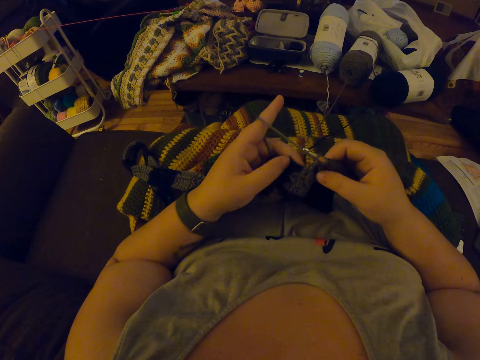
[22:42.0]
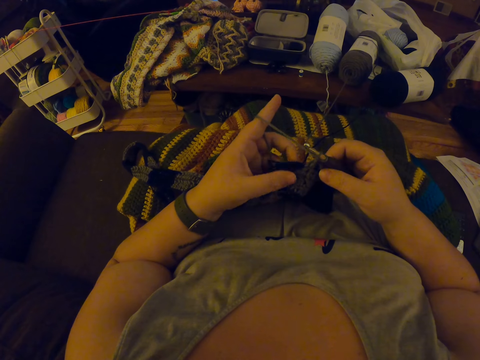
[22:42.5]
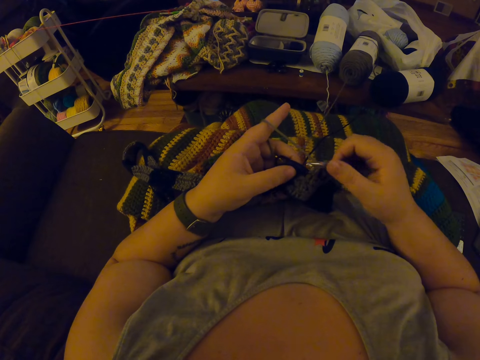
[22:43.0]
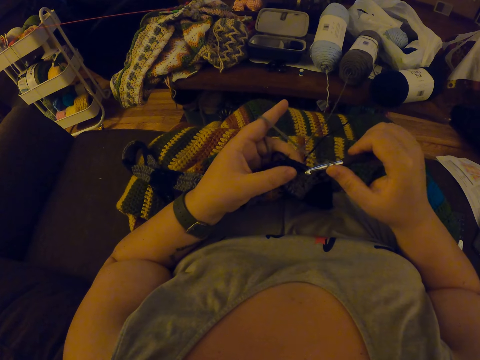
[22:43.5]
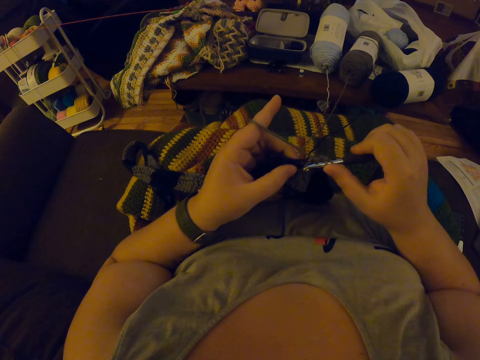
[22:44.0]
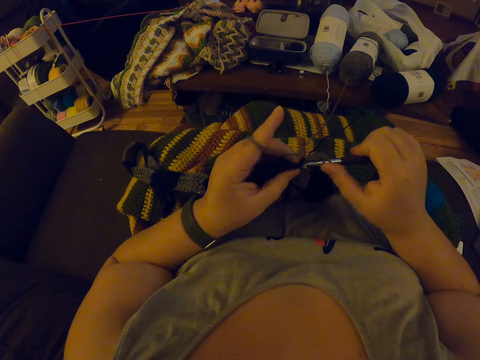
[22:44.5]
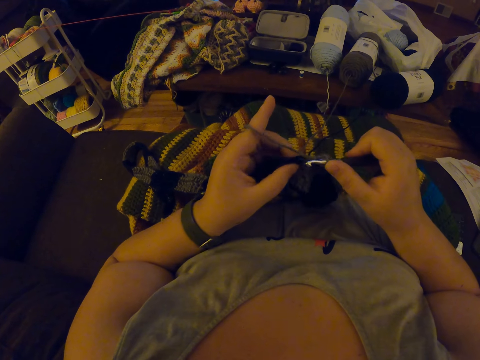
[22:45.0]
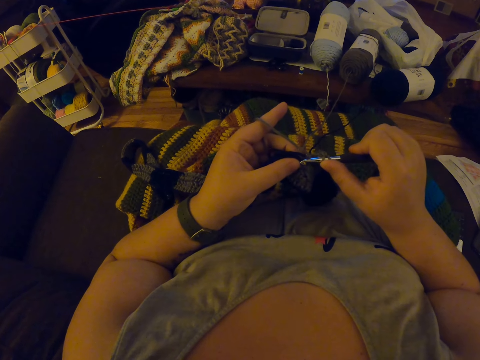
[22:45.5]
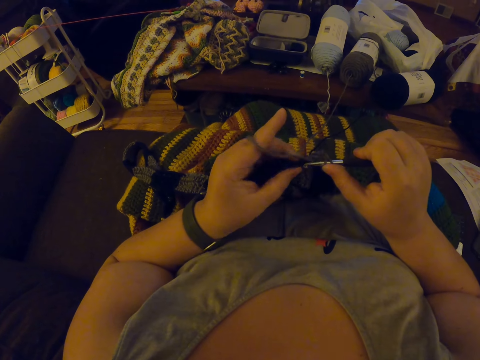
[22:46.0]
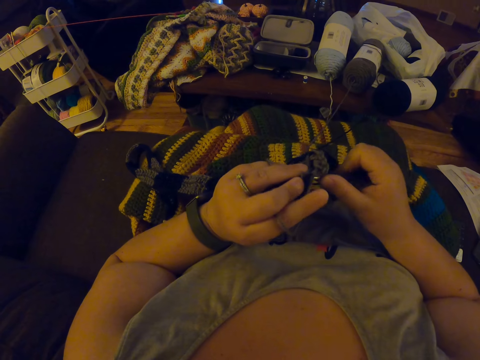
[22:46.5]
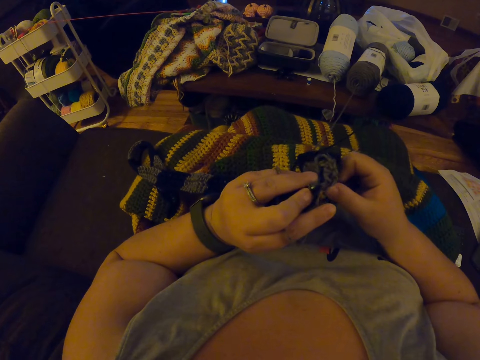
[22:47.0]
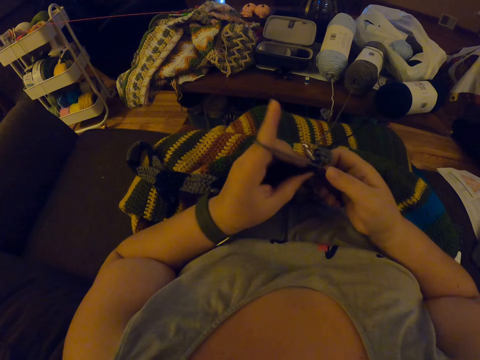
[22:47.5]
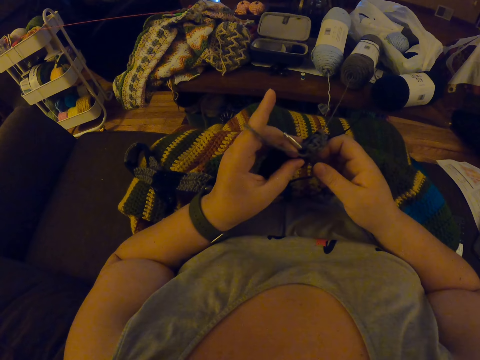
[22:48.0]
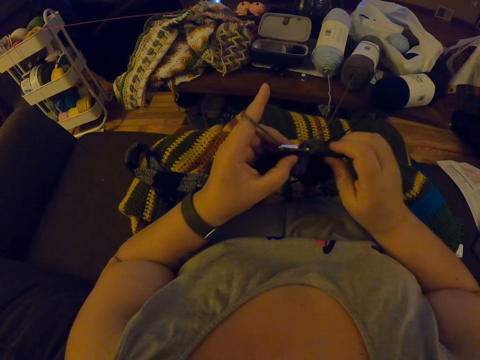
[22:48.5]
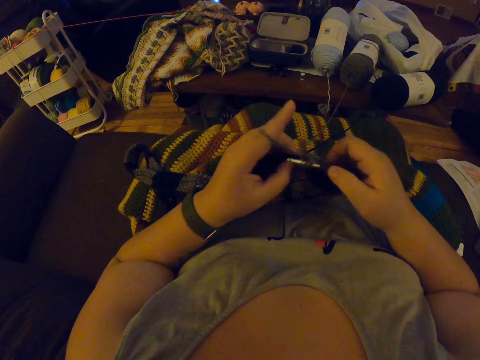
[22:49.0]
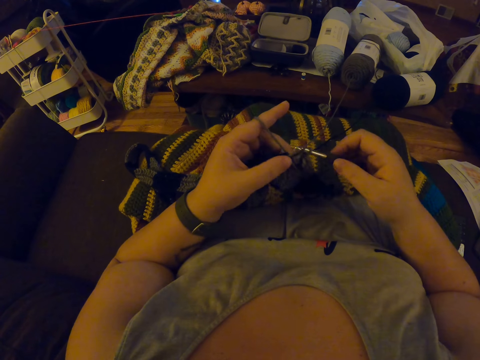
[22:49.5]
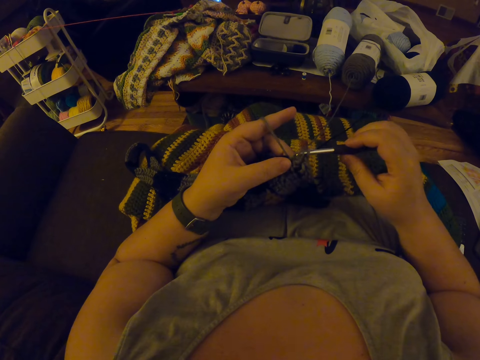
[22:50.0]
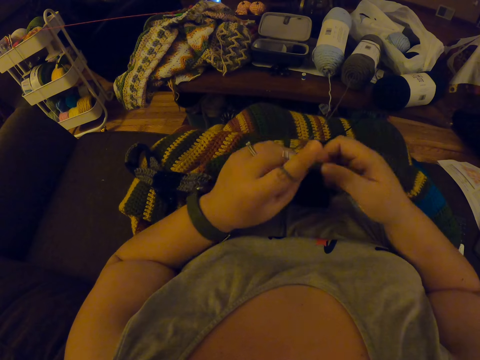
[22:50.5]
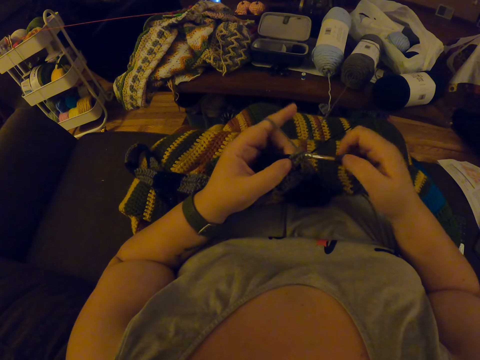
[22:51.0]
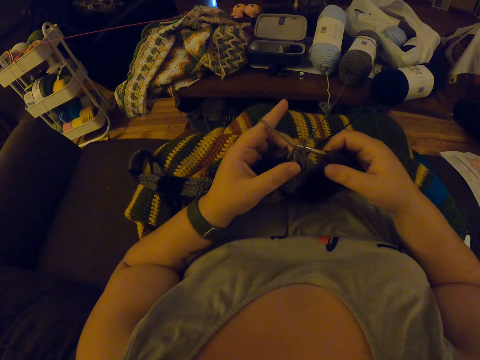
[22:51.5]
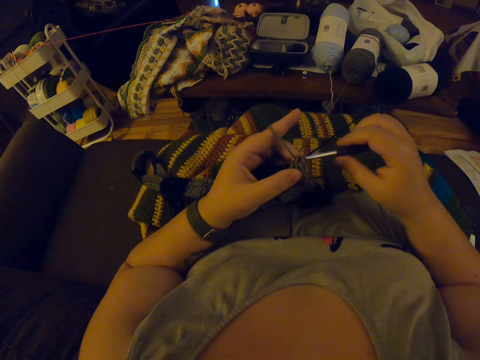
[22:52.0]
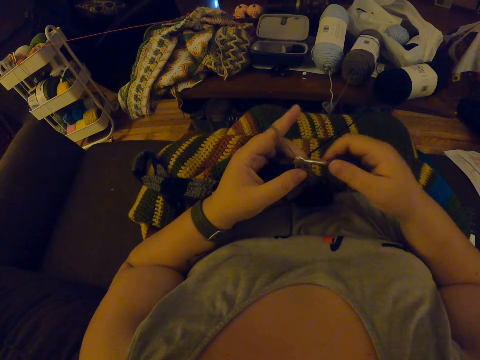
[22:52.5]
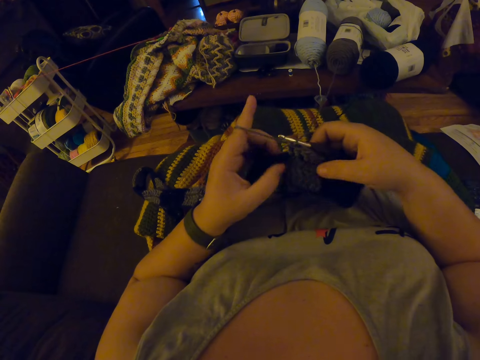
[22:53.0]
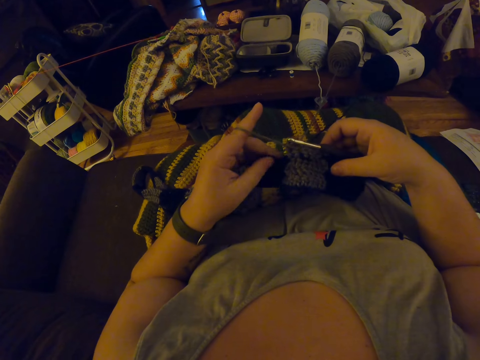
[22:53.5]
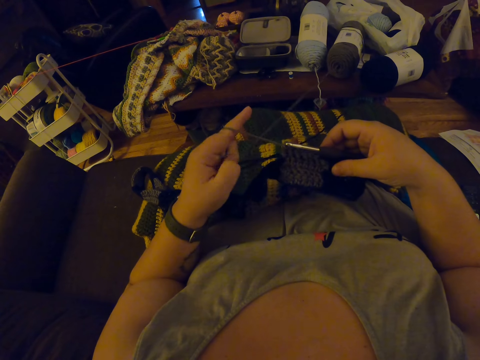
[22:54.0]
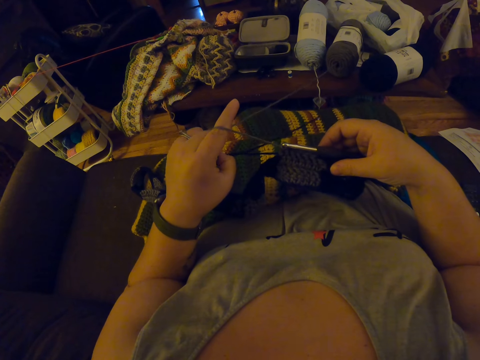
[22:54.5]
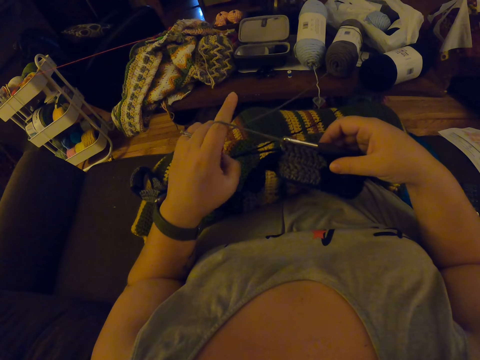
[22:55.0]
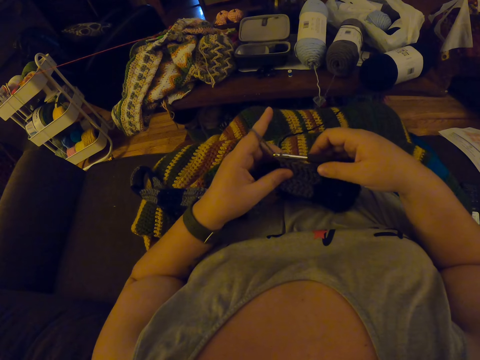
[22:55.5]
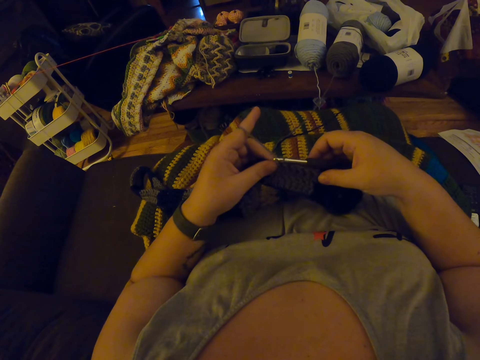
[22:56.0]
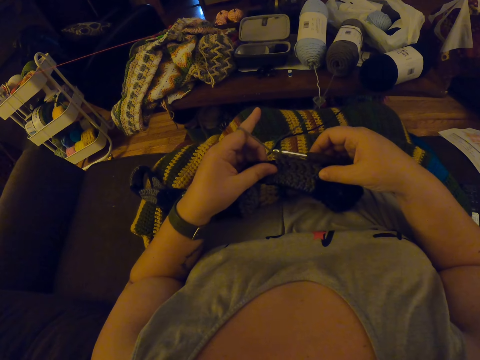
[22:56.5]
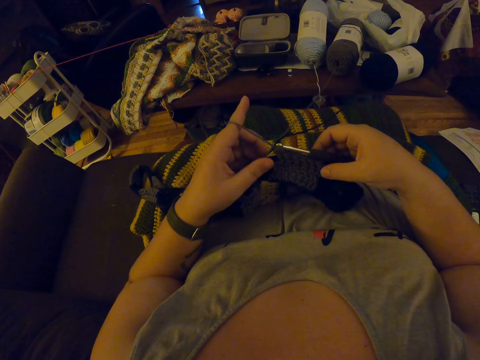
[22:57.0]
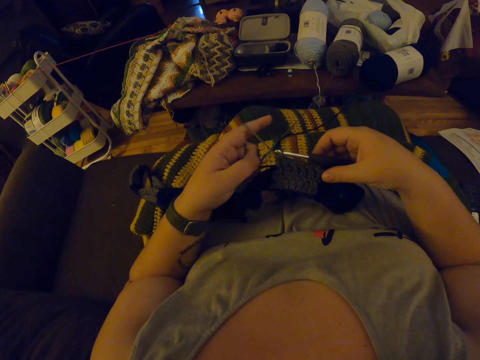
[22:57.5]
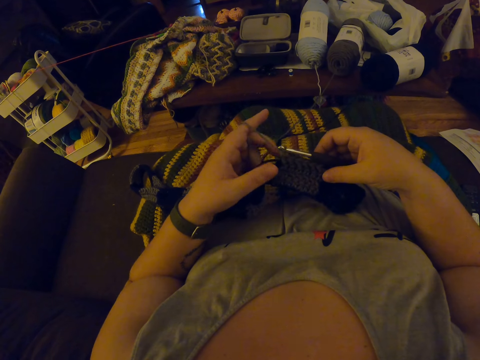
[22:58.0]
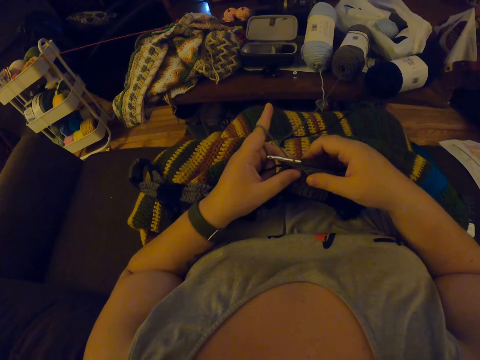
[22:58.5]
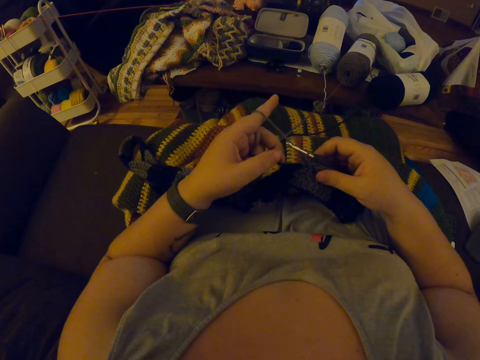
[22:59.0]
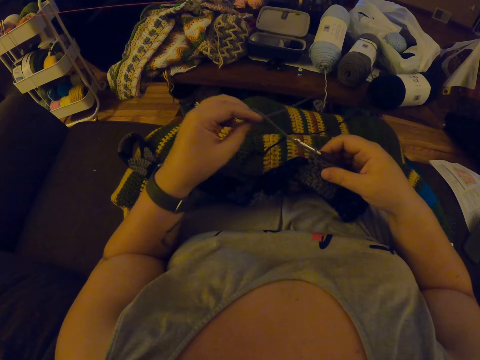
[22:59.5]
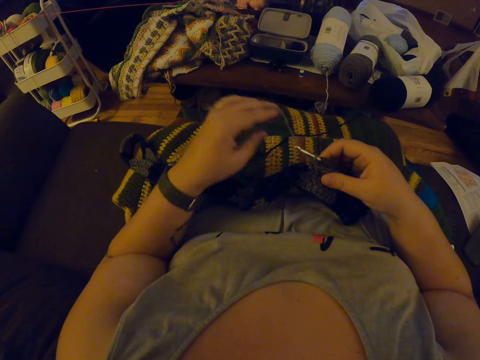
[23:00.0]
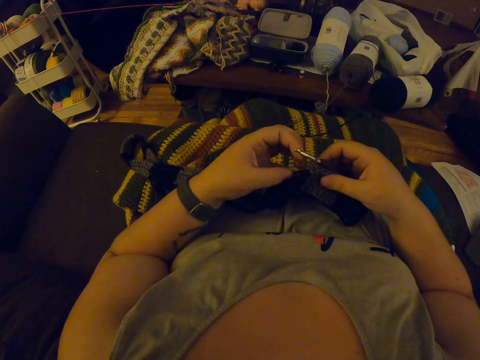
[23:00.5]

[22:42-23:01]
The camera wearer crochets with a yarn. She adjusts the yarn with her left fingers. She enlarges the fabric.

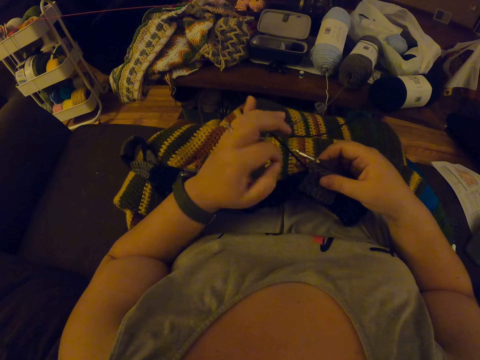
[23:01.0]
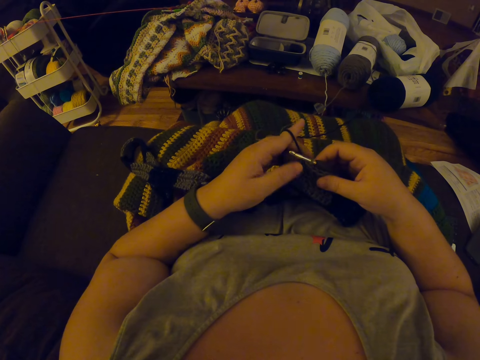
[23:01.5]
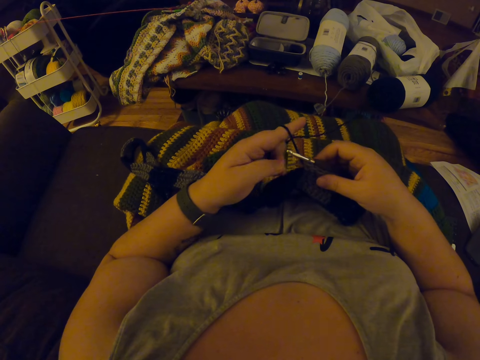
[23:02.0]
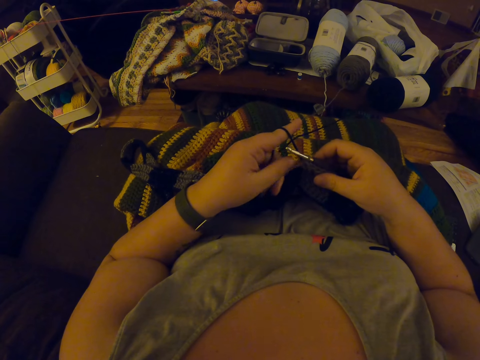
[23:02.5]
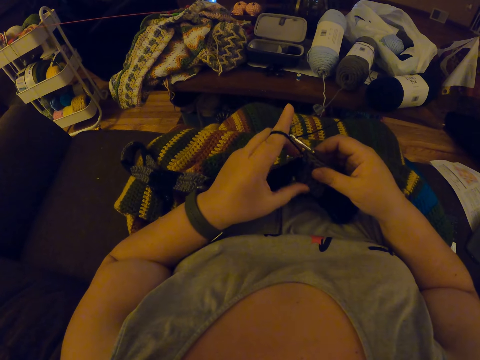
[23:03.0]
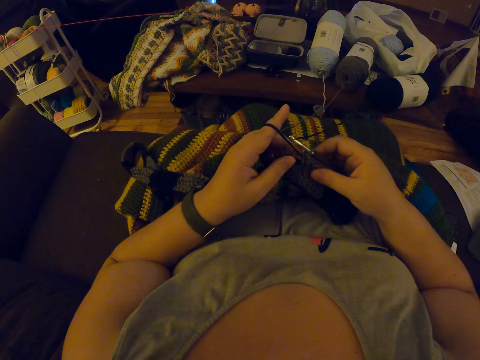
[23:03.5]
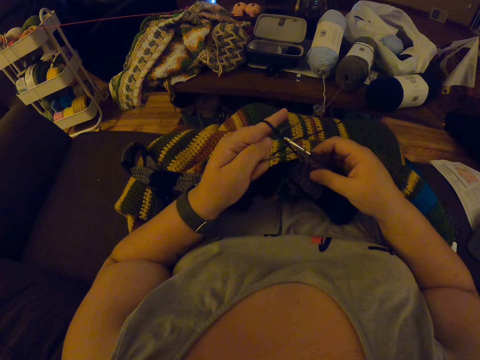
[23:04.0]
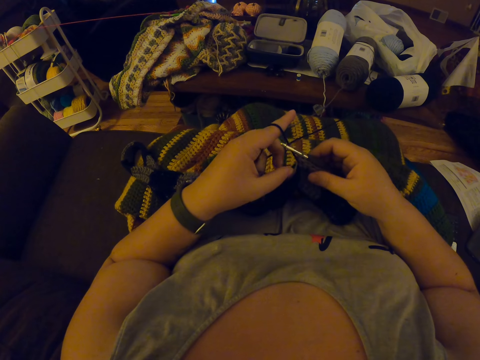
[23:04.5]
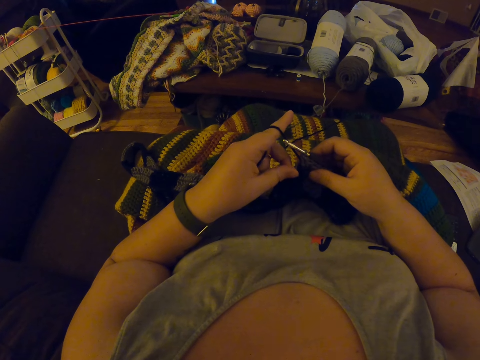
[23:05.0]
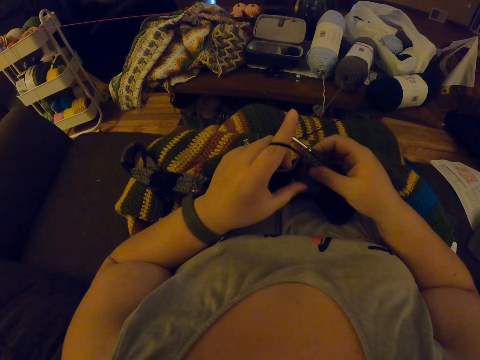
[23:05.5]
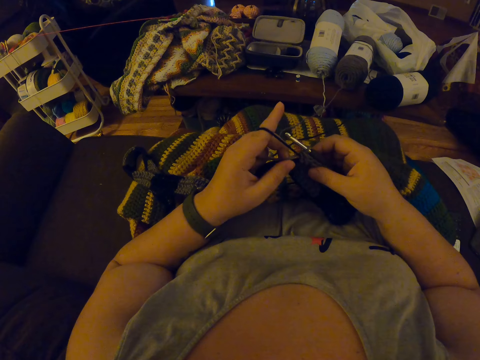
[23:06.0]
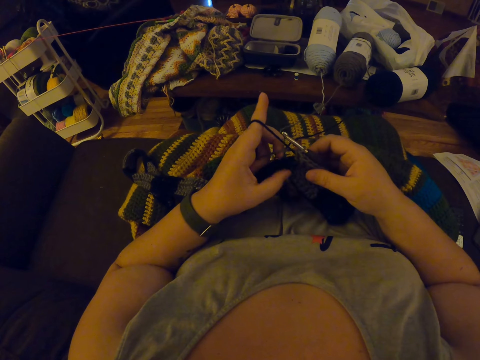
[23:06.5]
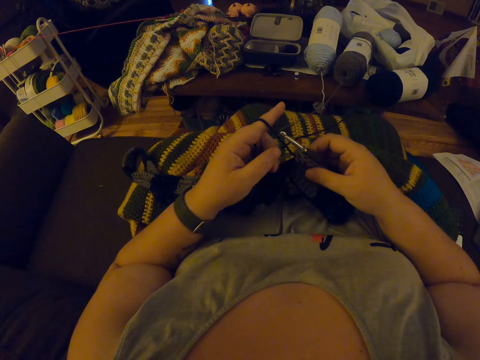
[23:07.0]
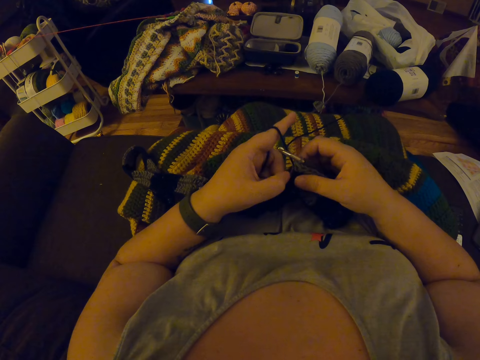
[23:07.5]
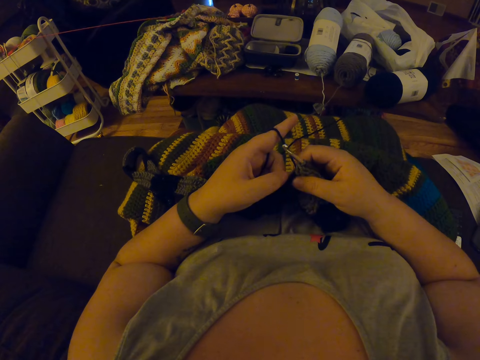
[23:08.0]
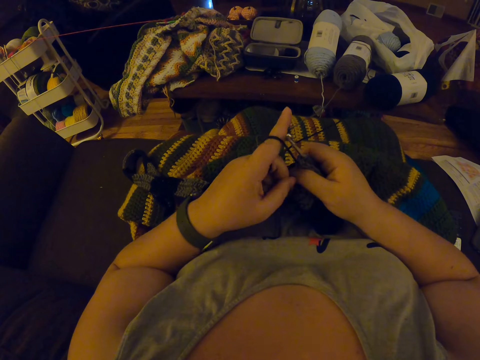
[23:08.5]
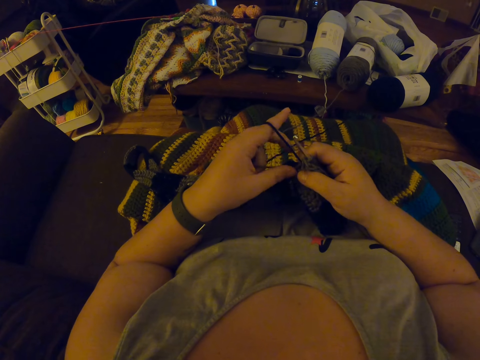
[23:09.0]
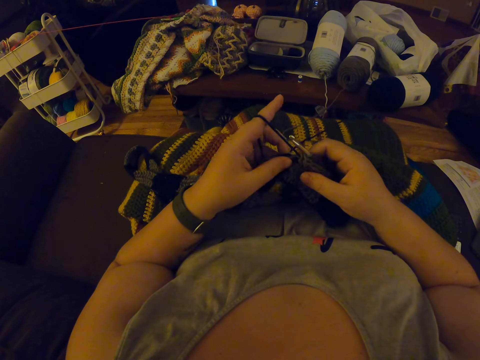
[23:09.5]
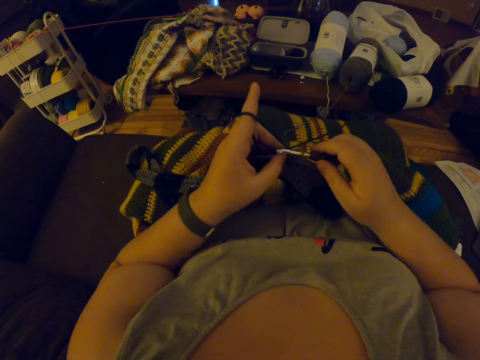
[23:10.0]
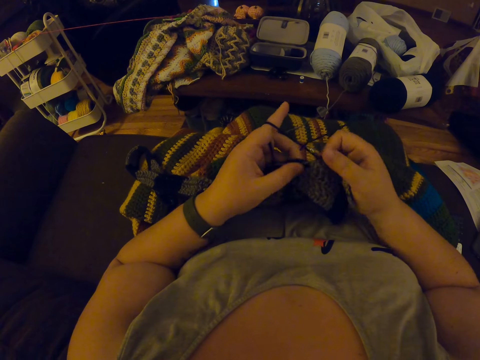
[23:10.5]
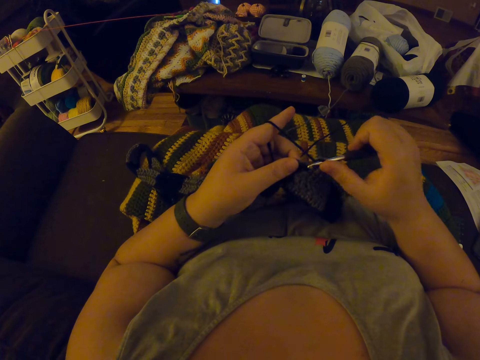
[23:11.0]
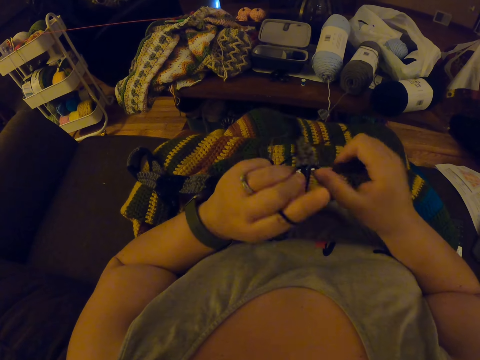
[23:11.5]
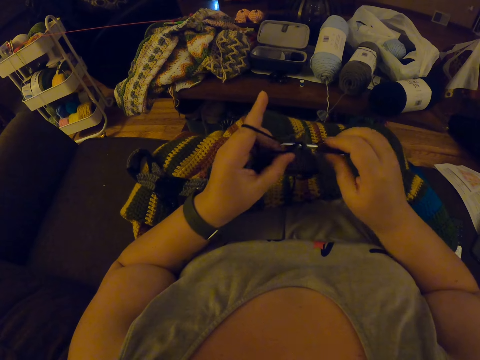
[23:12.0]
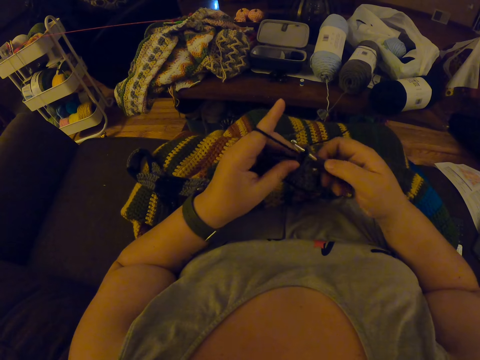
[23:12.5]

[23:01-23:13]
The camera wearer weaves the fabric with a crochet.
